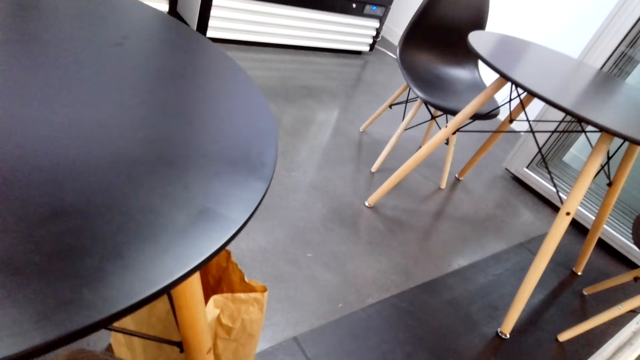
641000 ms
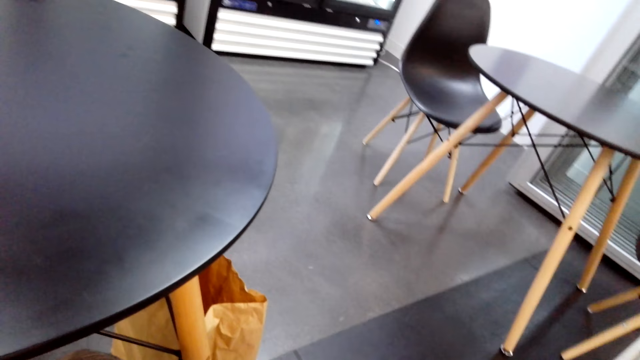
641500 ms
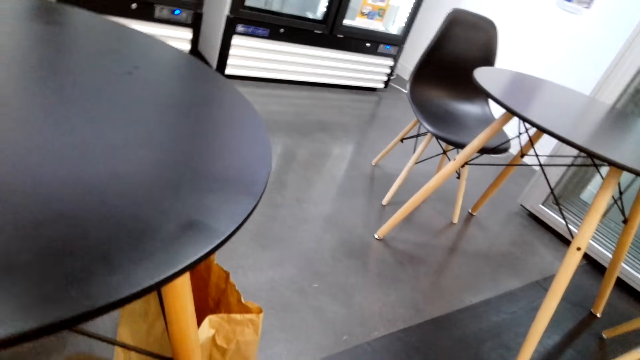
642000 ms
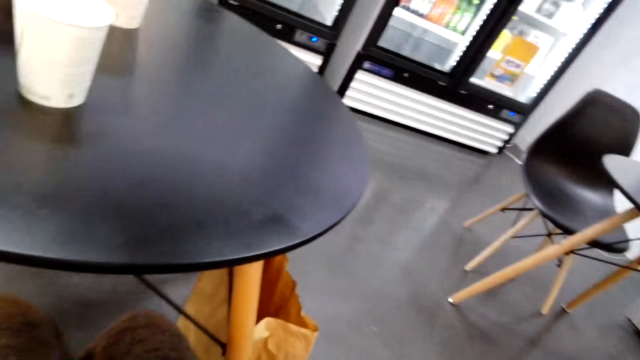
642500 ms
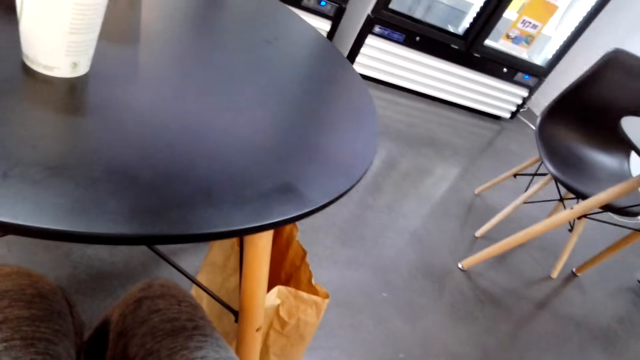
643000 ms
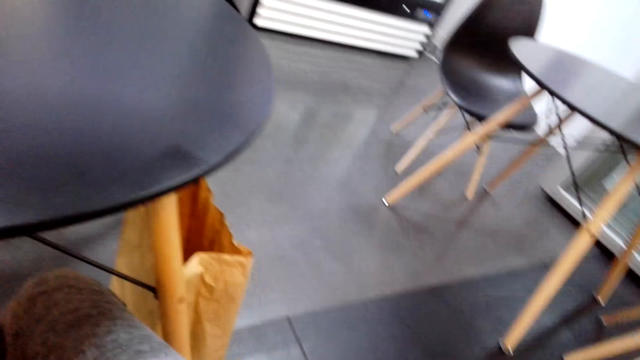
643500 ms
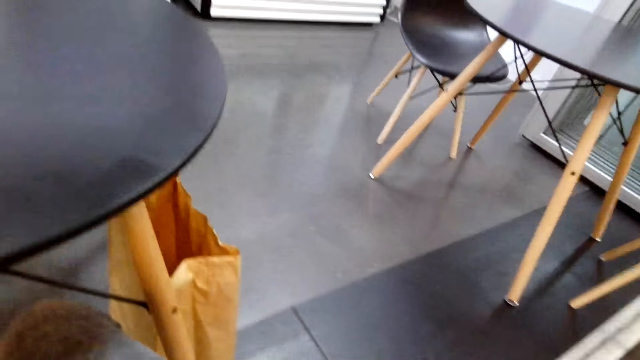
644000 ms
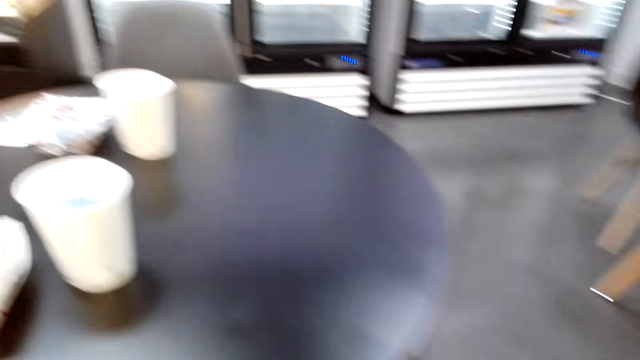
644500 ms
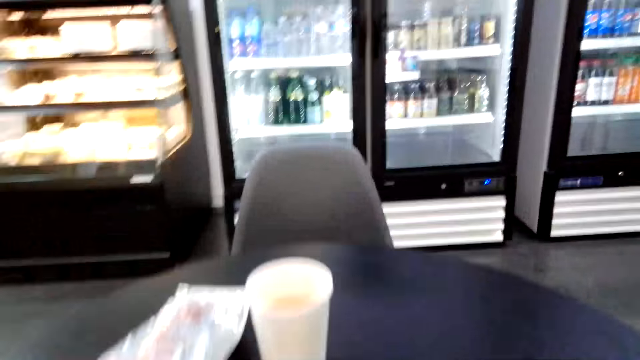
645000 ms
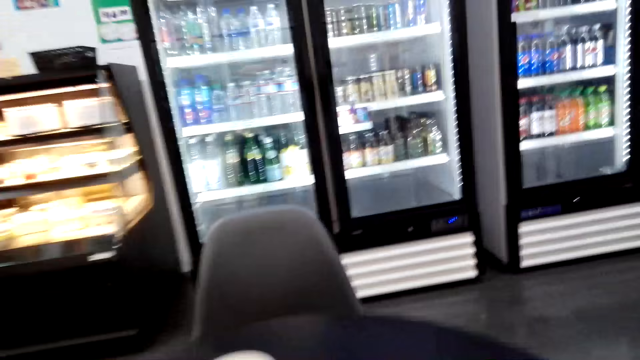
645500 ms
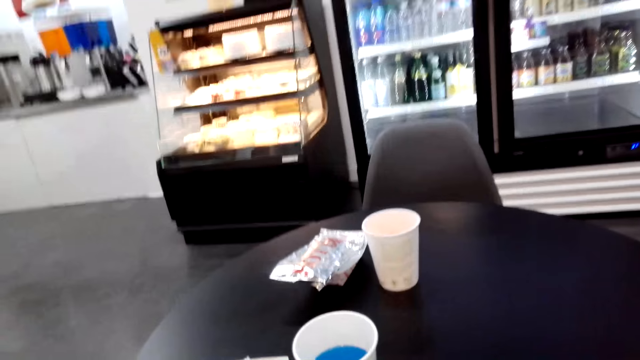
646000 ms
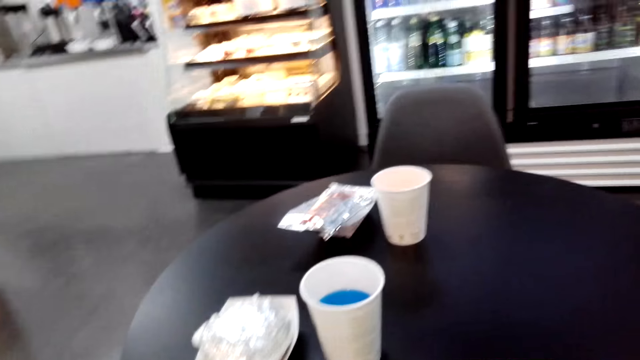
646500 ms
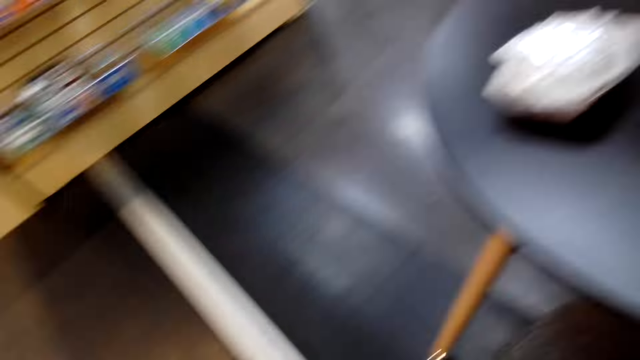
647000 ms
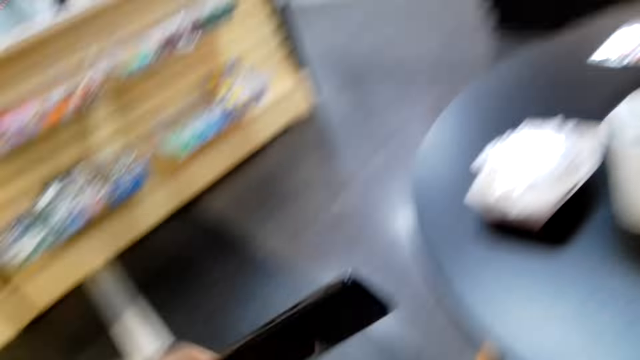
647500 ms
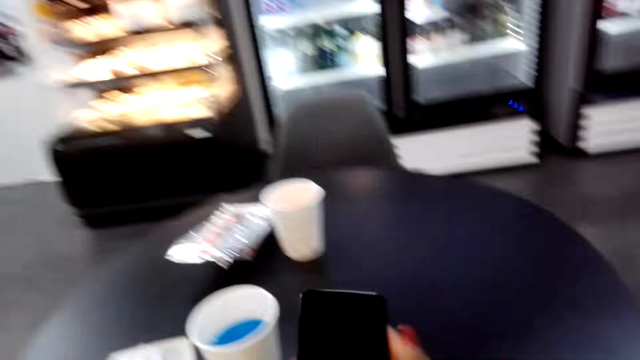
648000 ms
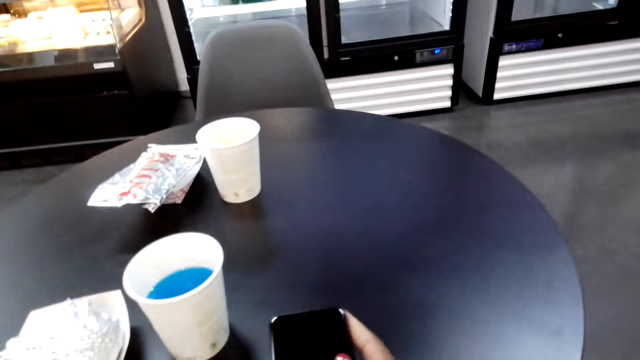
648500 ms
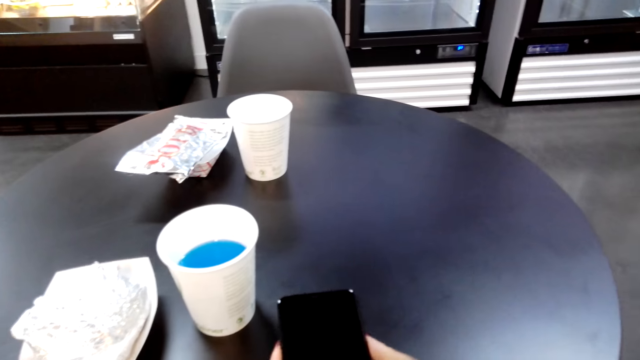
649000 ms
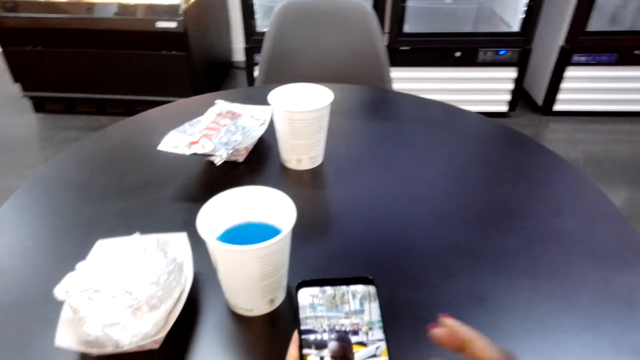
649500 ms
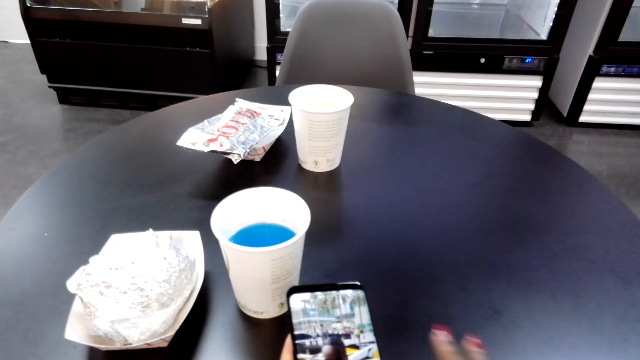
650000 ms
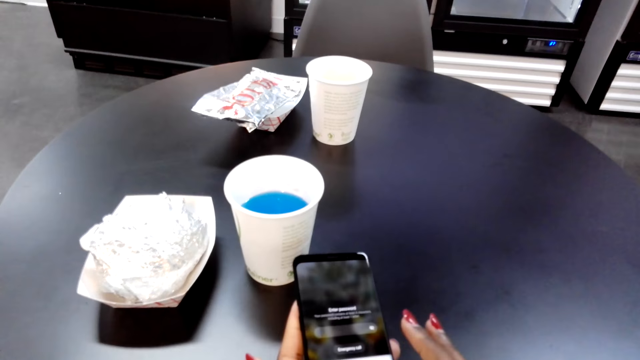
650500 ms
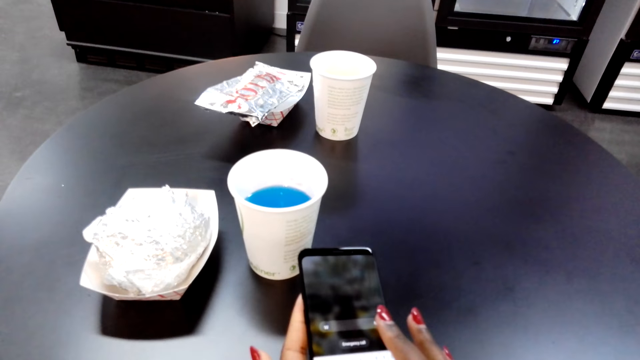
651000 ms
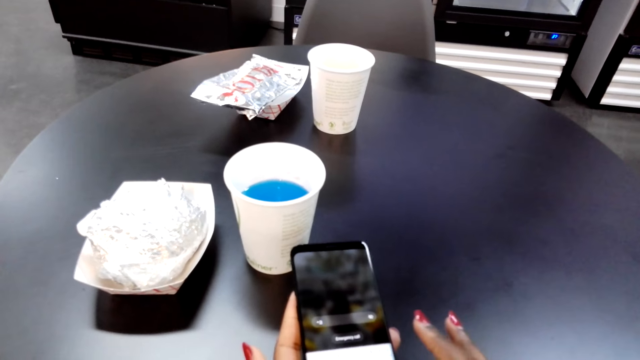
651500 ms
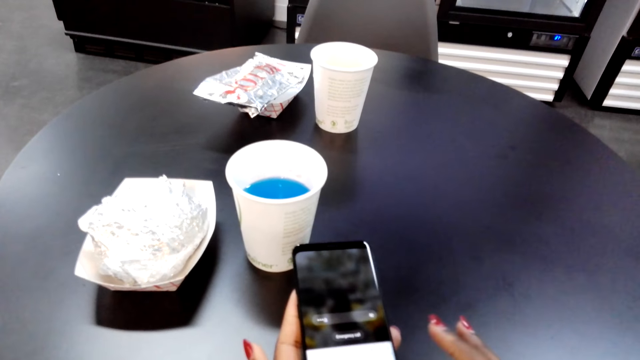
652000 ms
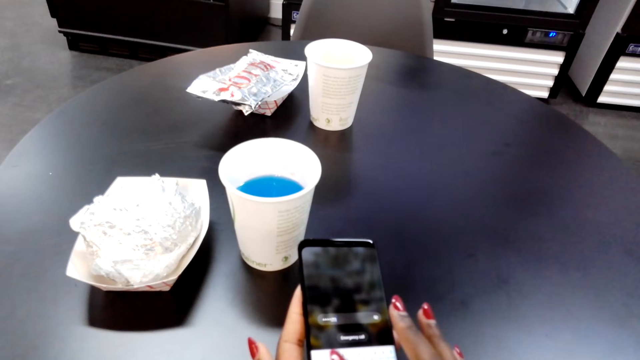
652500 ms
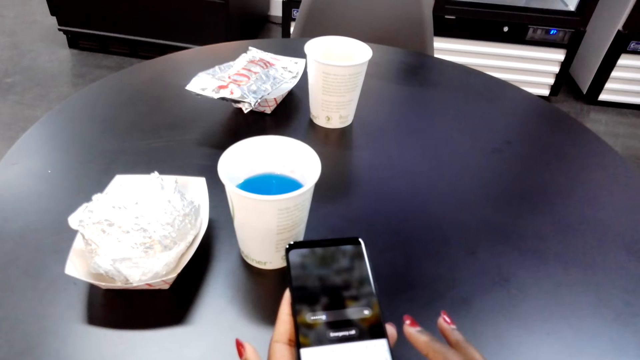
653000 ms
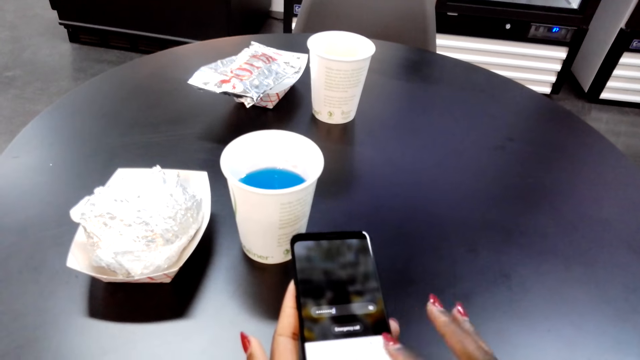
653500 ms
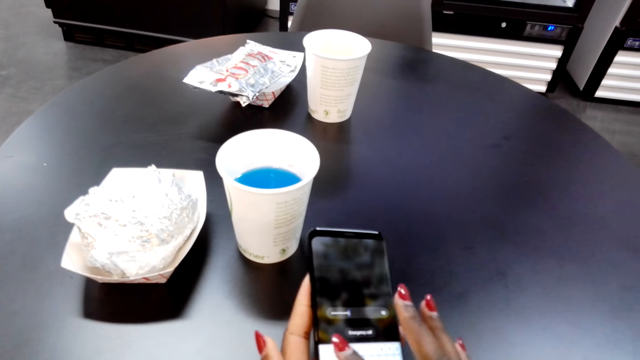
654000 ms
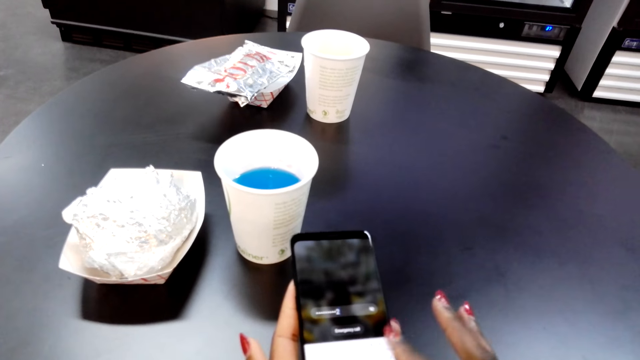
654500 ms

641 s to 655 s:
The camera wearer puts the receipt away. They take out a phone. They turn the phone screen on. They scroll through the phone.

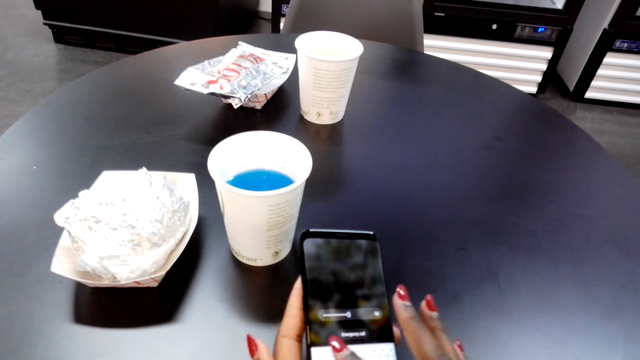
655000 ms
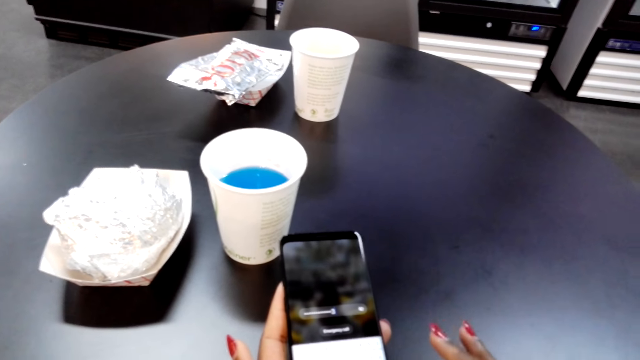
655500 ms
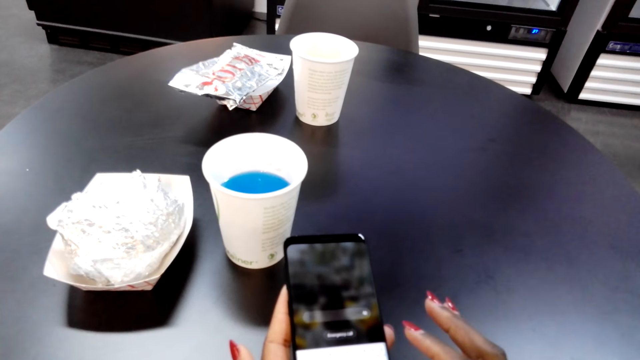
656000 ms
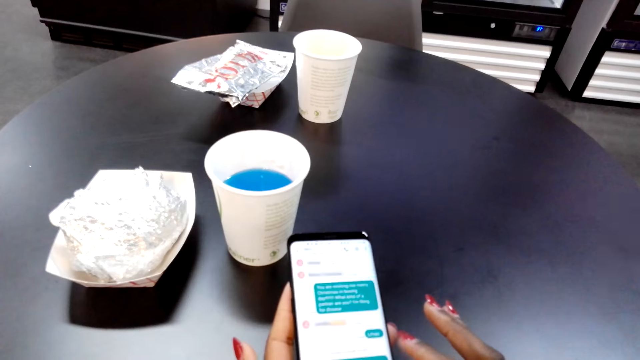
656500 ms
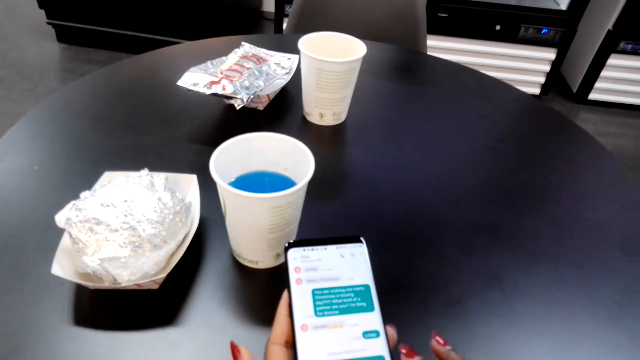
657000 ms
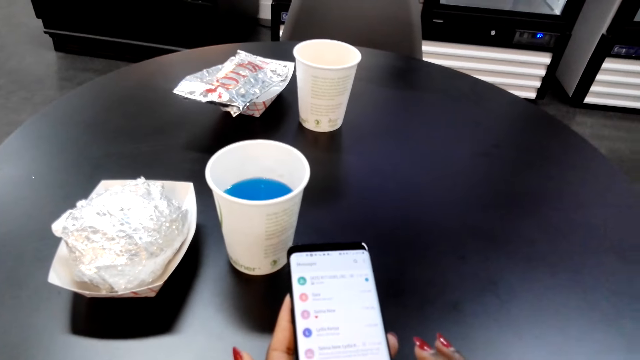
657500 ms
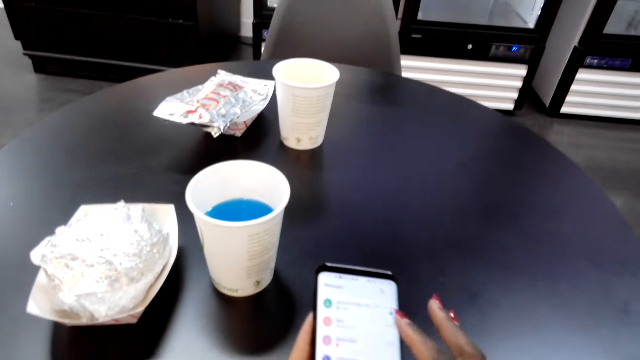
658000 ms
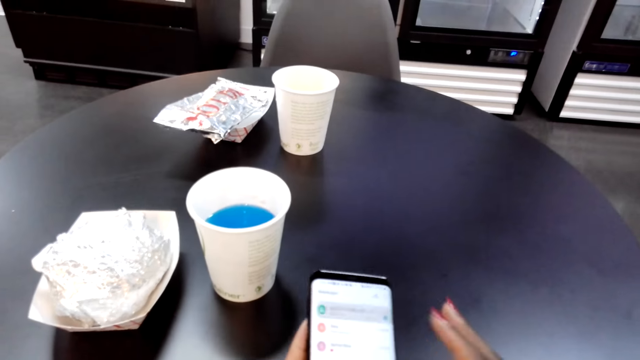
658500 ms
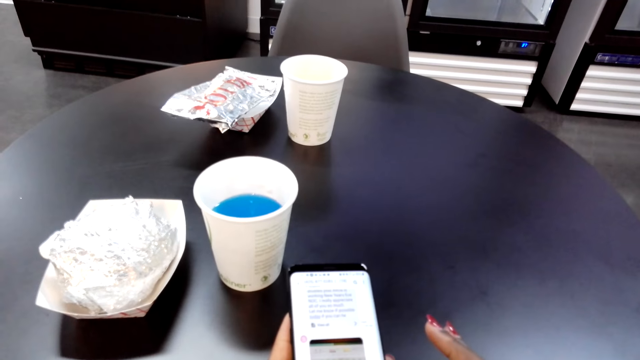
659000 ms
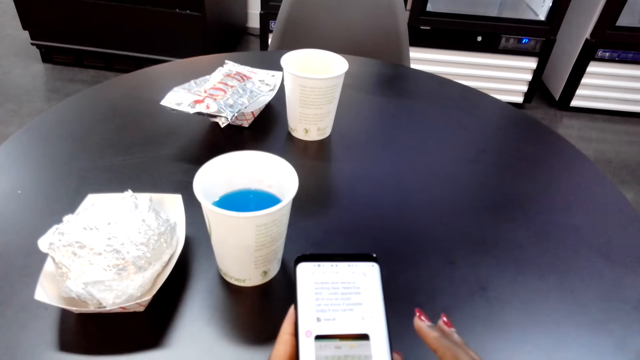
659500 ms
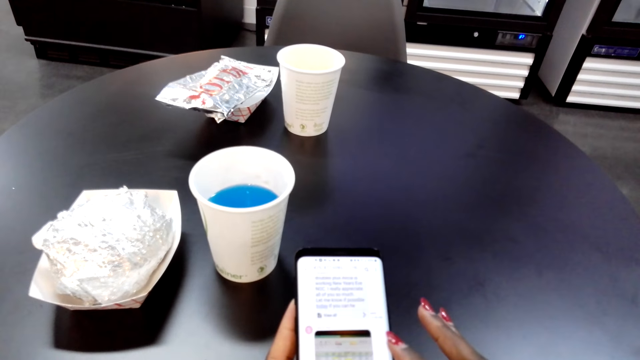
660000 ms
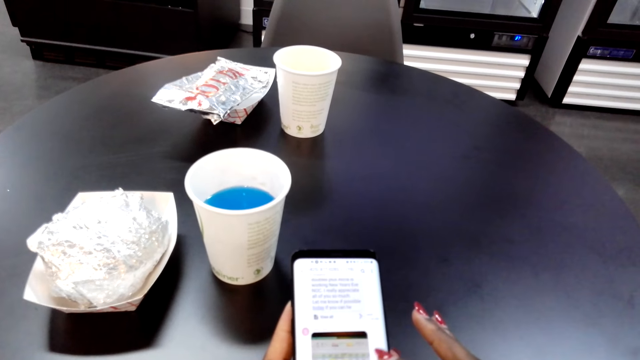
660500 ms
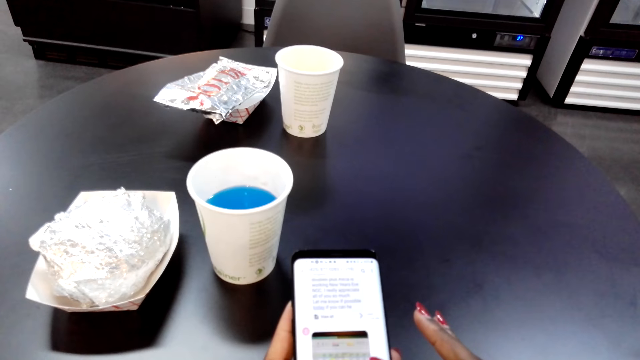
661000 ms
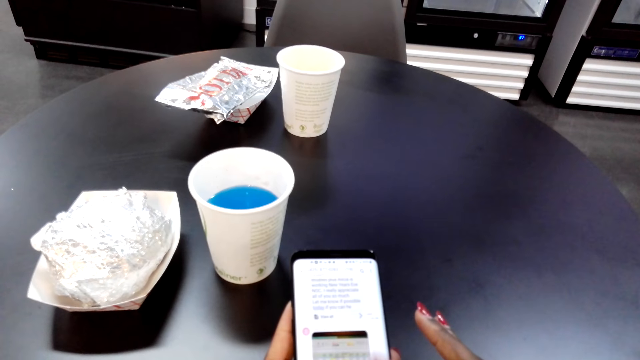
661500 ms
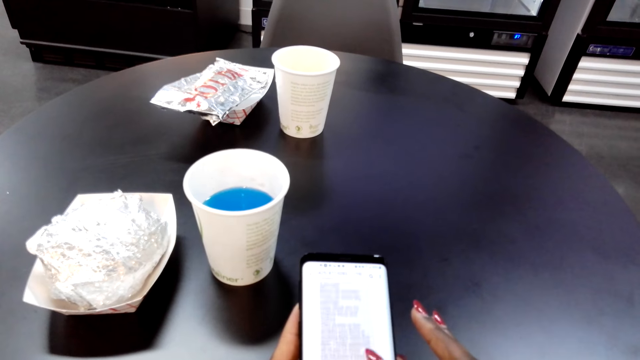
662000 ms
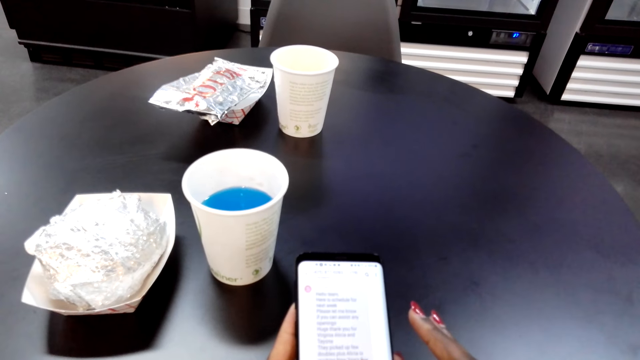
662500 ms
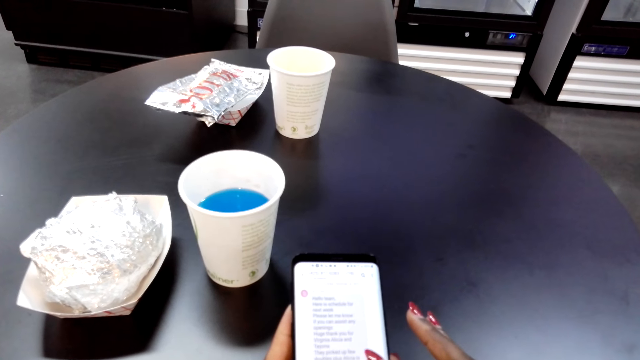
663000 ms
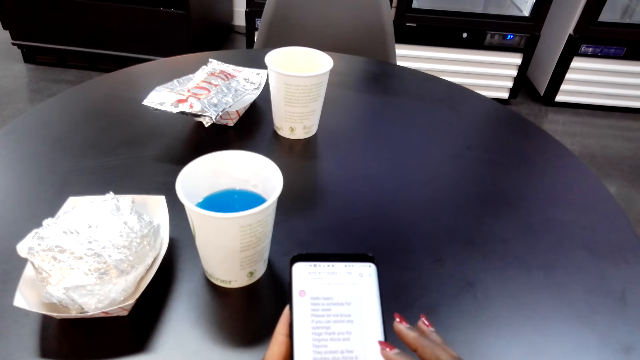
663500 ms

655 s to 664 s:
The camera wearer unlocks the phone screen. They touch on the phone screen.
